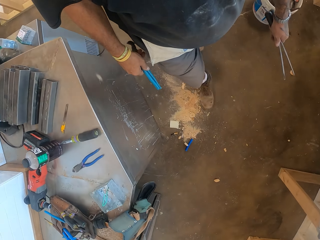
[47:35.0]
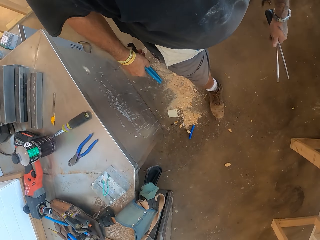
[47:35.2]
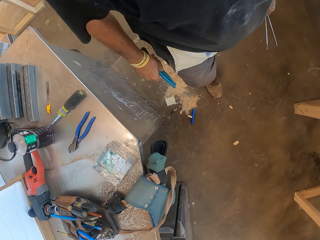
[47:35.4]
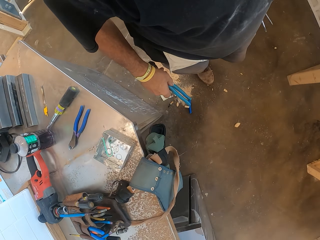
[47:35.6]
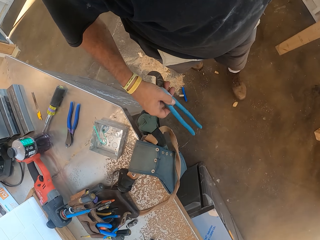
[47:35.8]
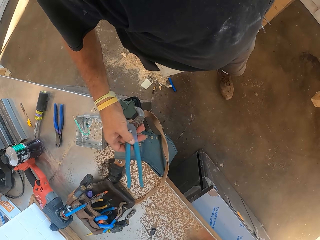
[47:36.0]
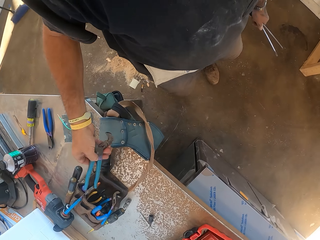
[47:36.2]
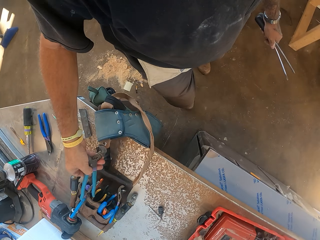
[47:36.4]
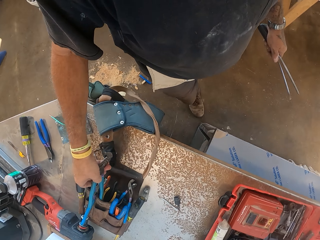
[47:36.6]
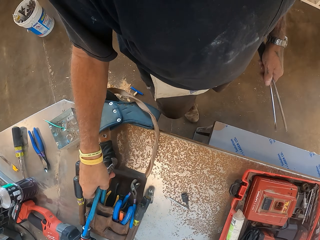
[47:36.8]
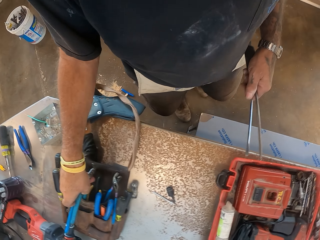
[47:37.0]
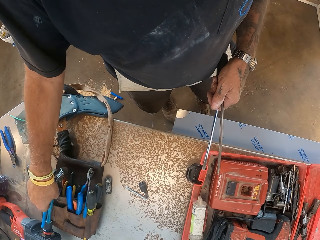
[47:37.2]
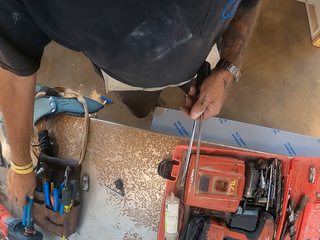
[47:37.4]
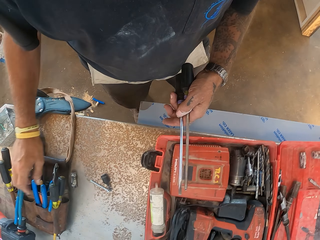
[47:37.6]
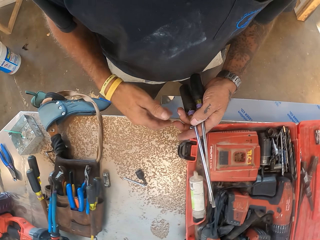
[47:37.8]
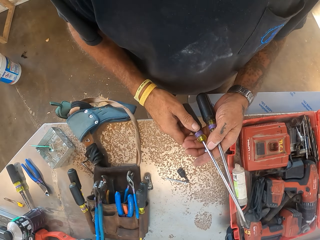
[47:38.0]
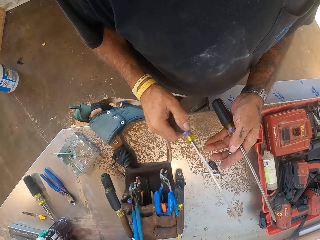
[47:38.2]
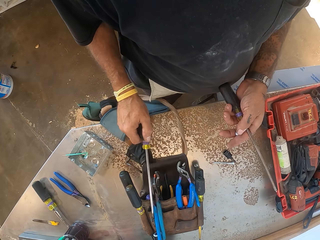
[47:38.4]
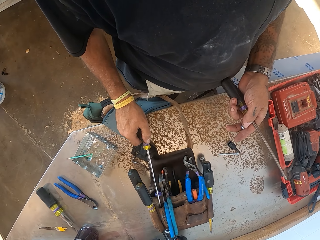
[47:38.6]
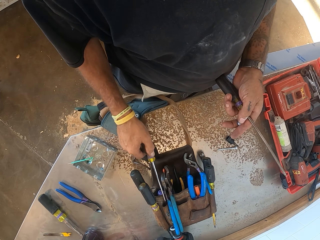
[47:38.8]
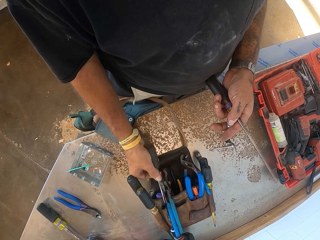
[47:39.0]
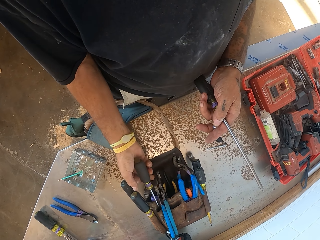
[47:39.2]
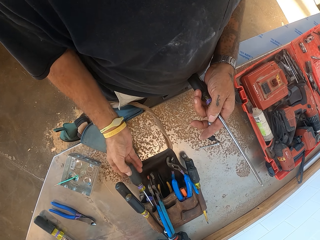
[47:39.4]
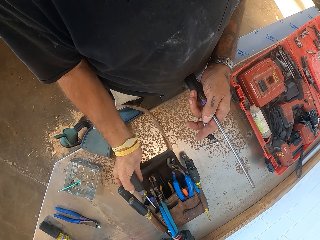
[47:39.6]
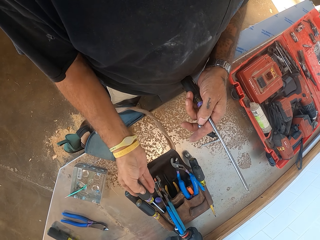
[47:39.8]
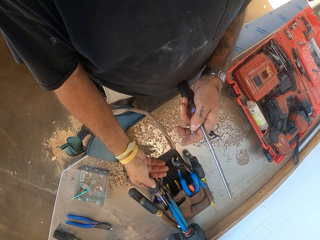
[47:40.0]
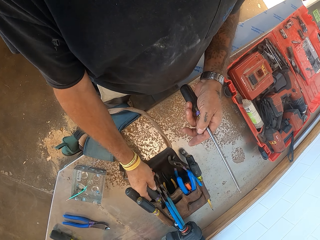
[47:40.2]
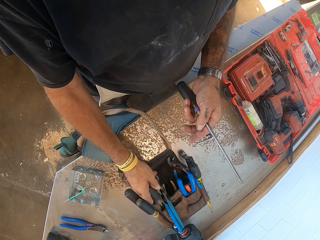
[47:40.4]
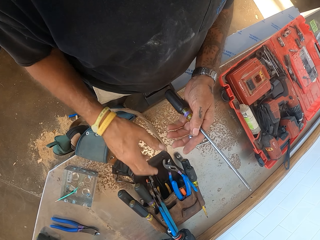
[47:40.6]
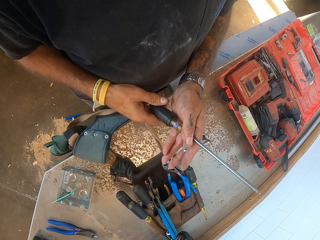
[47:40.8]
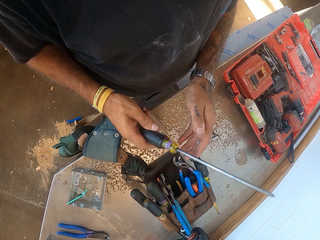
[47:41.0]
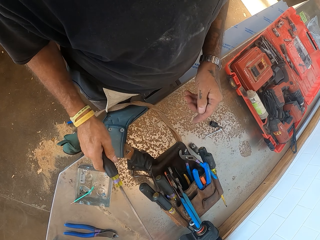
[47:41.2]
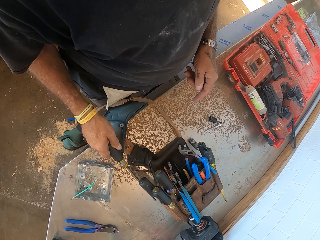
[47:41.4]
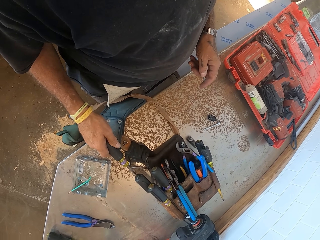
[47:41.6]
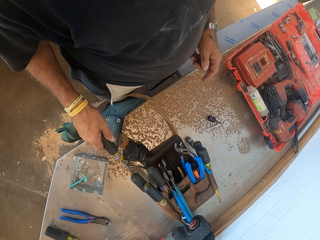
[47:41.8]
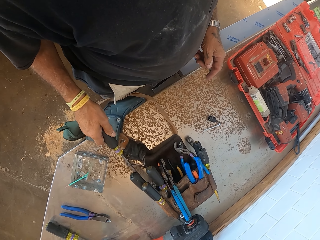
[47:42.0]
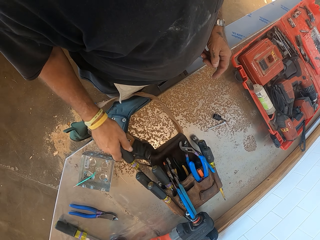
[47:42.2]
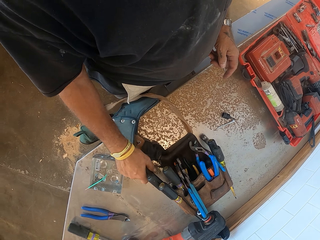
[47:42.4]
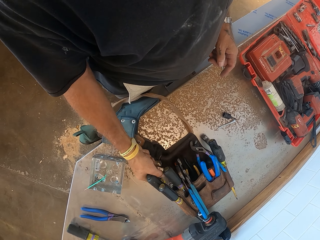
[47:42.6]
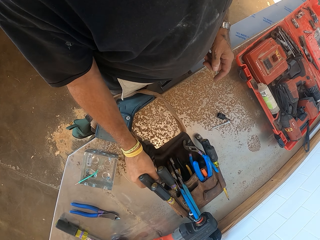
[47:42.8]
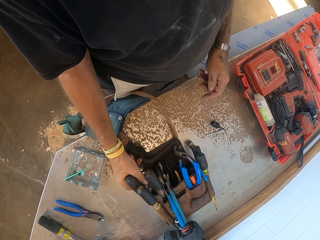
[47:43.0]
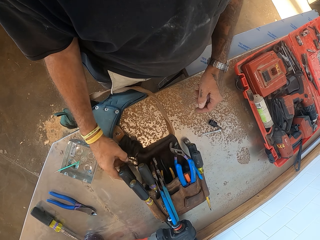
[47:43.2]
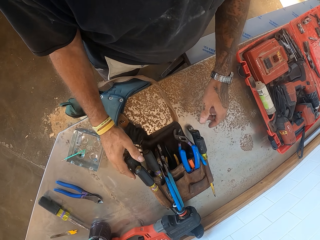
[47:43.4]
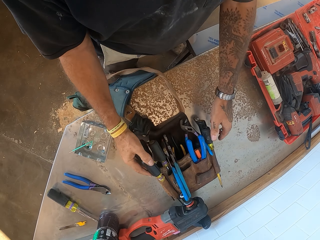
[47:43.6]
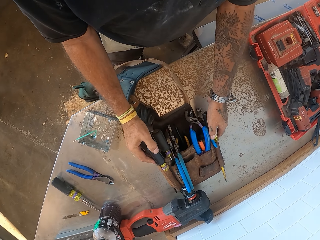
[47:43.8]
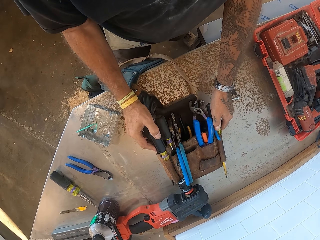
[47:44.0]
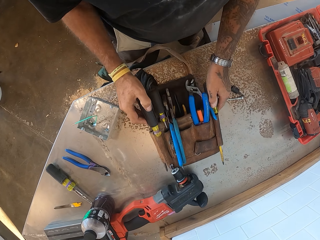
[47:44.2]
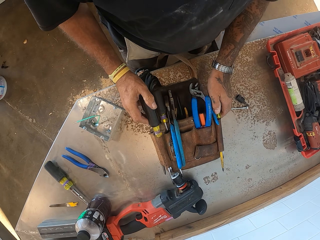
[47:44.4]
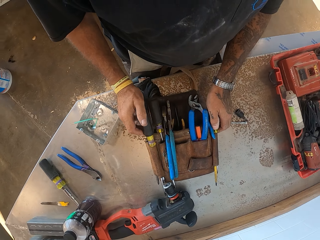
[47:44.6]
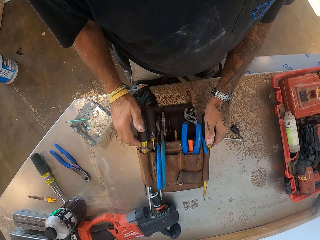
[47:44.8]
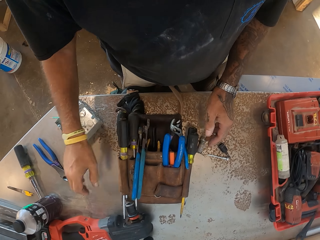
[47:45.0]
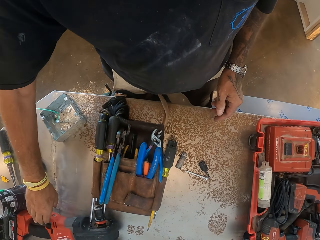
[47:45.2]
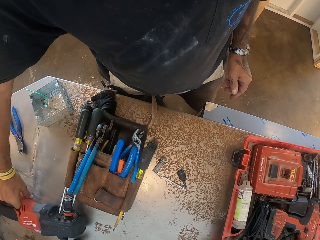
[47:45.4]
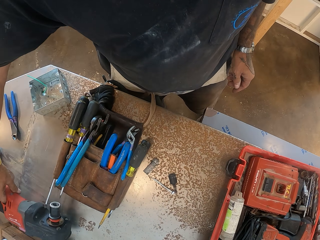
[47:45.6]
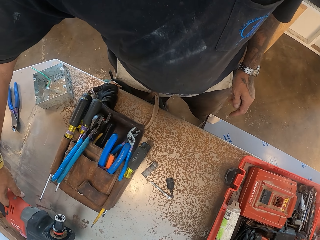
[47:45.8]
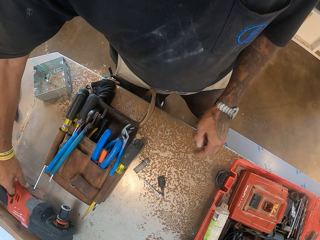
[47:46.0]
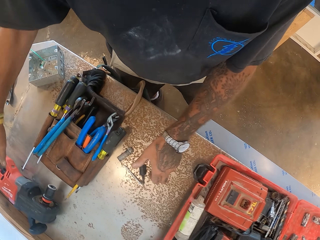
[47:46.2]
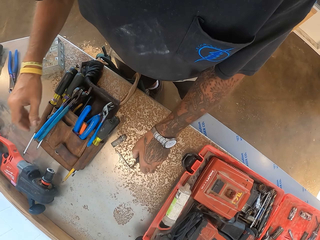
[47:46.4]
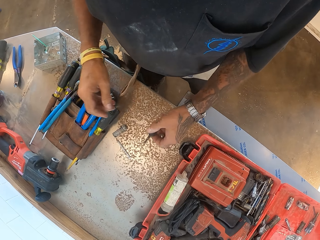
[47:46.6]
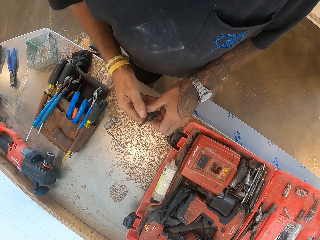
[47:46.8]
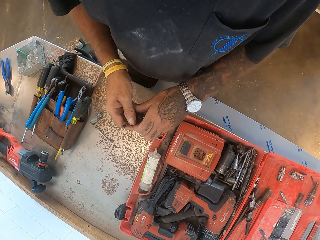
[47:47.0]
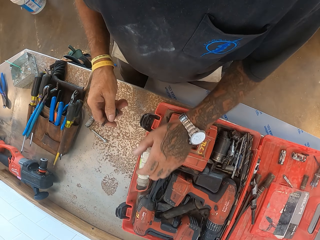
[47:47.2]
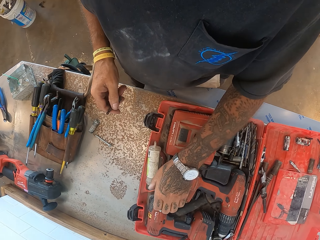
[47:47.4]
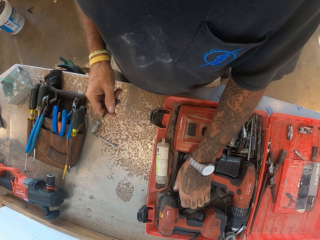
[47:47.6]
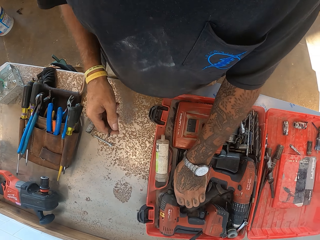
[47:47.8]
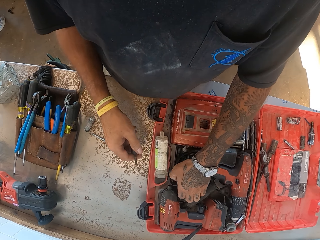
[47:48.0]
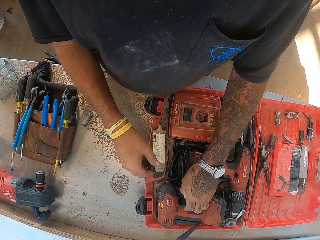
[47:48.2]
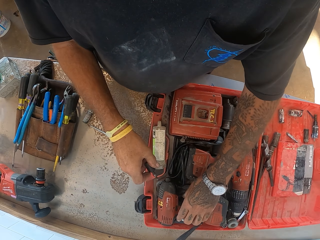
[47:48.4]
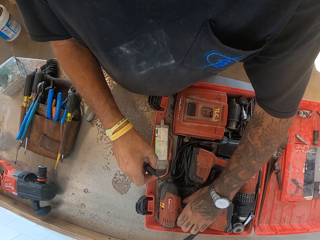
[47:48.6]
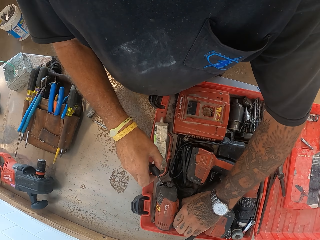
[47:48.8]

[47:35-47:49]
The camera wearer walks in the workshop. They put the pliers in the tool roll or tool bag. They put the screwdrivers in the tool bag. They put the screwdriver in the tool roll. They hold the tool bag. They hold the machine. They pick up a bolt.

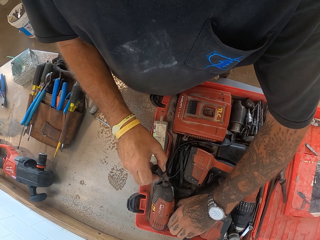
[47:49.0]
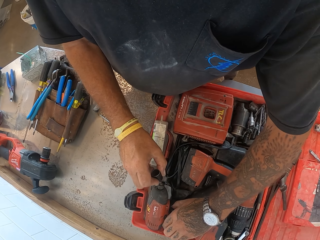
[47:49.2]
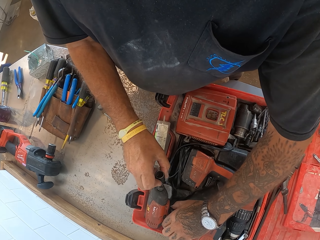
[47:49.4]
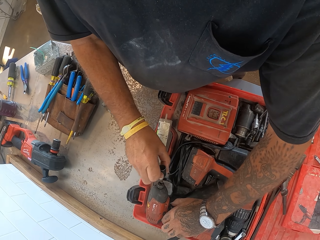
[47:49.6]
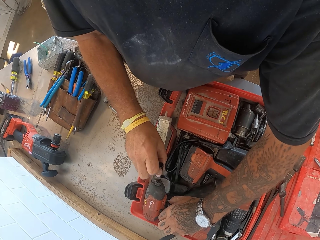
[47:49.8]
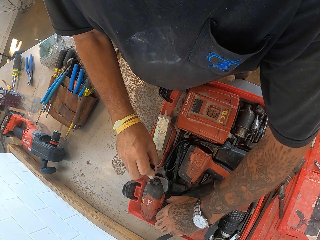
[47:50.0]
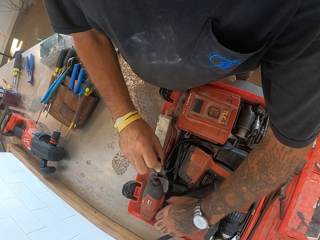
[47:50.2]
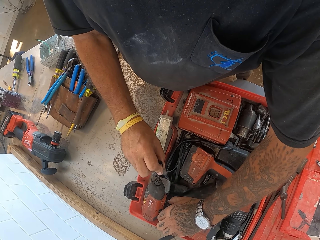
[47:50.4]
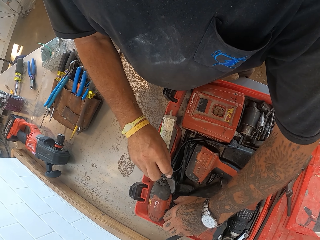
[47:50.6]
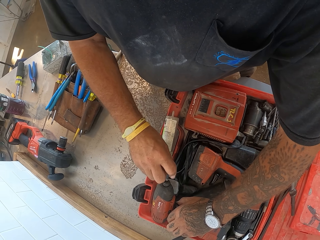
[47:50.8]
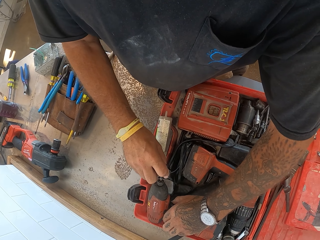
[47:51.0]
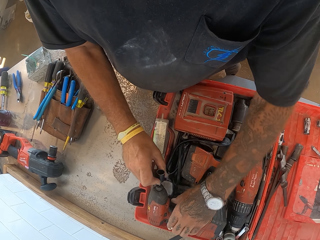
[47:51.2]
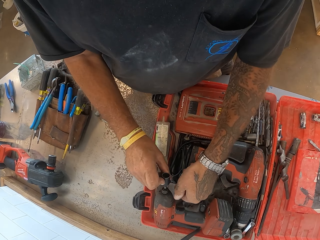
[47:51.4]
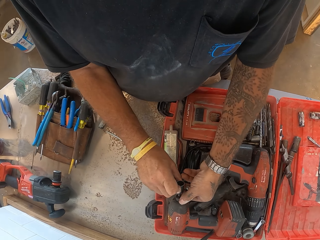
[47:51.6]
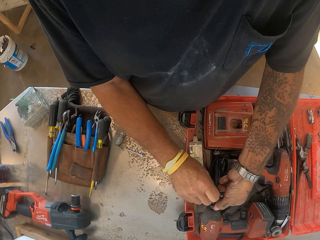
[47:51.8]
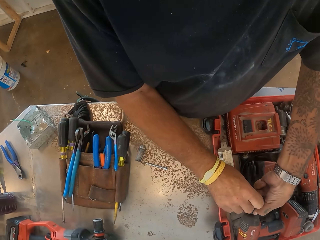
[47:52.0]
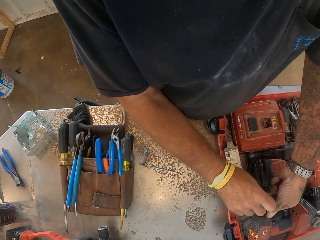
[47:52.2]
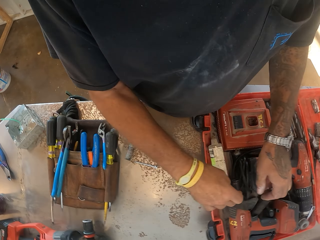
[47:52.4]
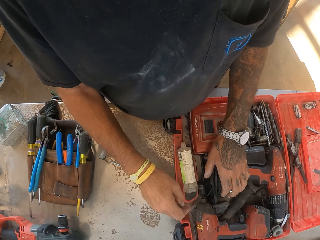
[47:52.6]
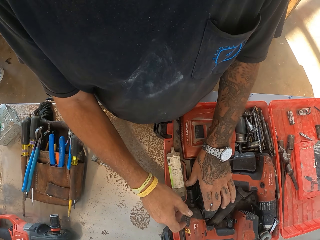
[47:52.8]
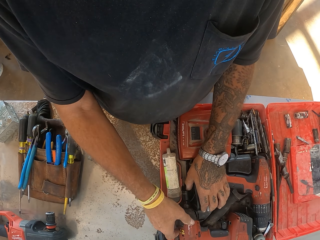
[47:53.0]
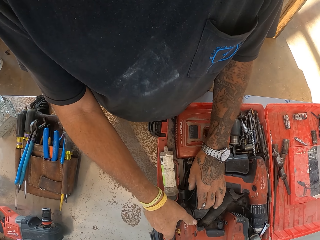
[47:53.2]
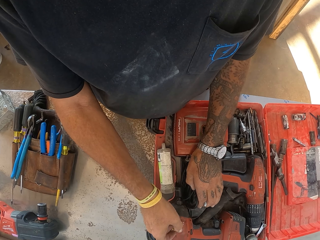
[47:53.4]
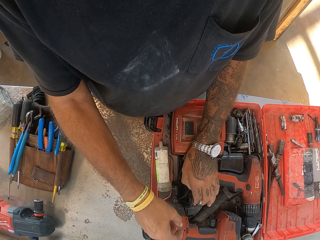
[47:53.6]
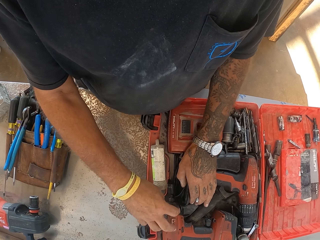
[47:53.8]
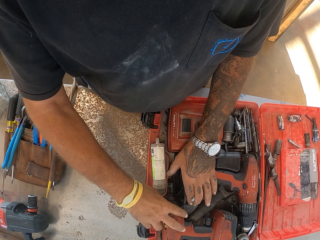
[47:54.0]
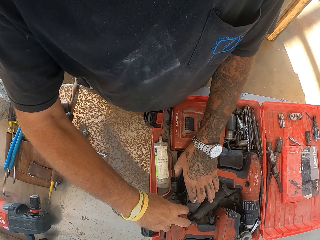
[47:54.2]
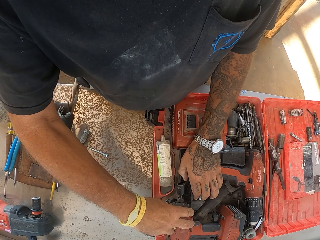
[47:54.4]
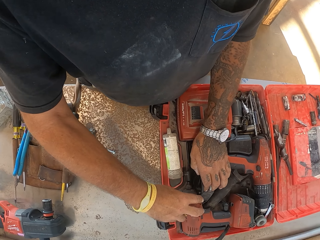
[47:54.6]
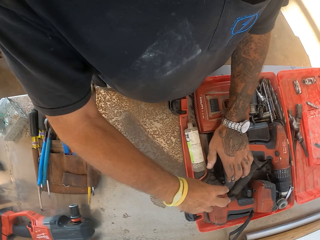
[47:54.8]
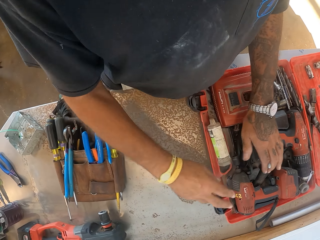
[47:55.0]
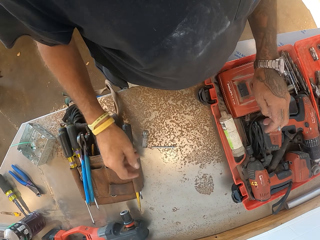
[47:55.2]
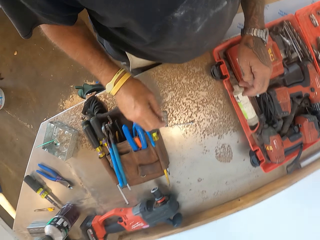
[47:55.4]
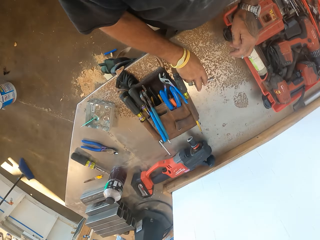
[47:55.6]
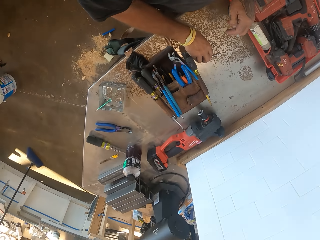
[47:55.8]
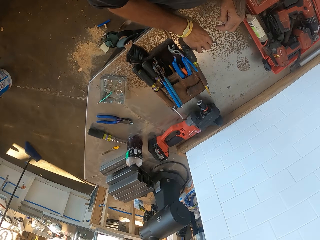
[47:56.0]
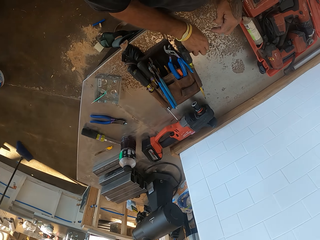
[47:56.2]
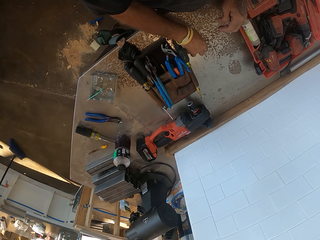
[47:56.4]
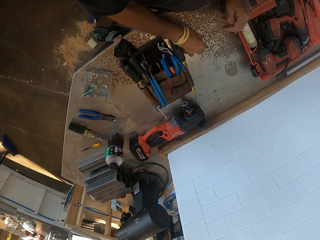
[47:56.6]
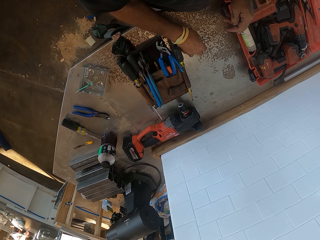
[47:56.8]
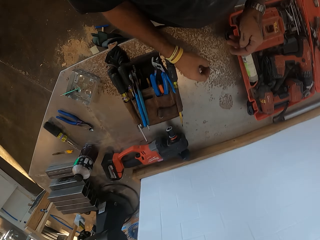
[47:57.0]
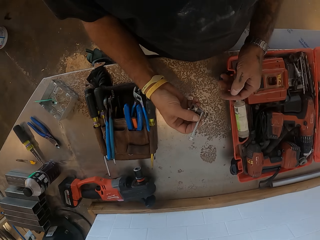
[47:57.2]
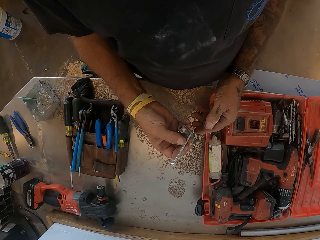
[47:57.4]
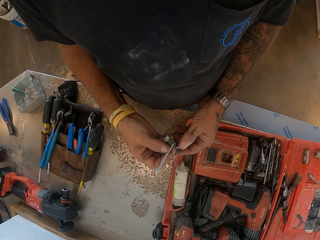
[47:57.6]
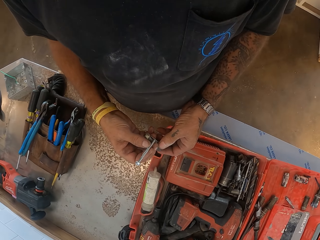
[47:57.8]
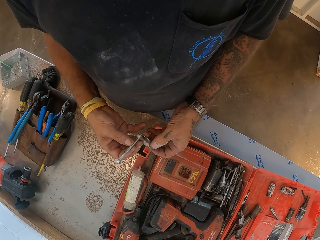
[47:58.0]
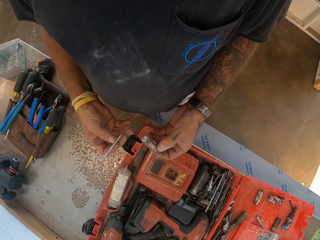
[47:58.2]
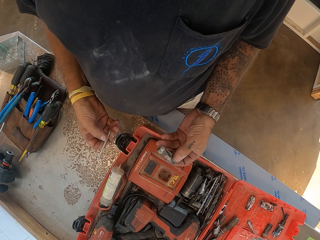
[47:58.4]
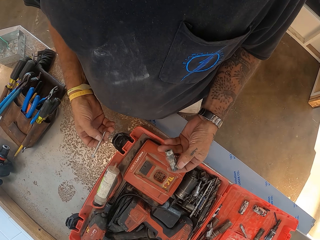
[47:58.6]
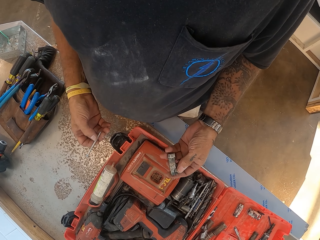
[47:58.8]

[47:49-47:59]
The camera wearer lifts the driller. They fasten the drill. They fix the bolt. They put the driller in the tool box. They pick up a bolt.
